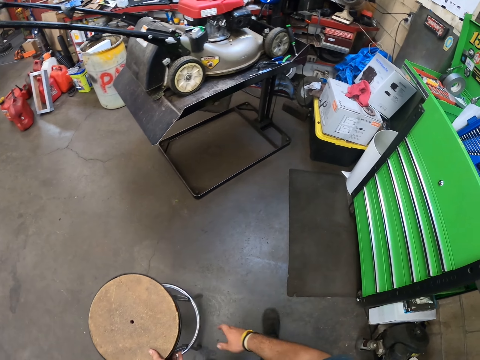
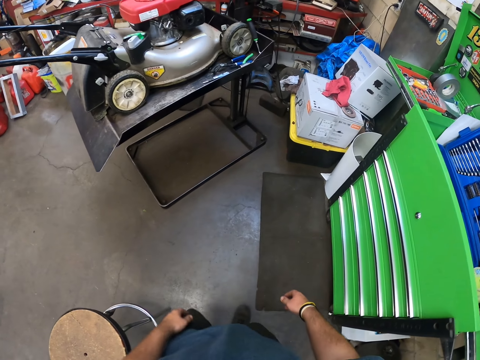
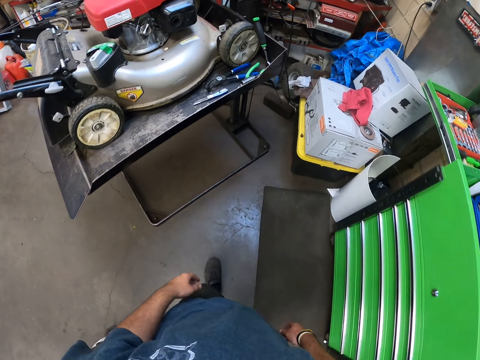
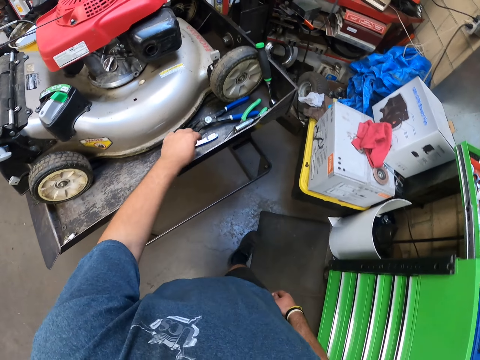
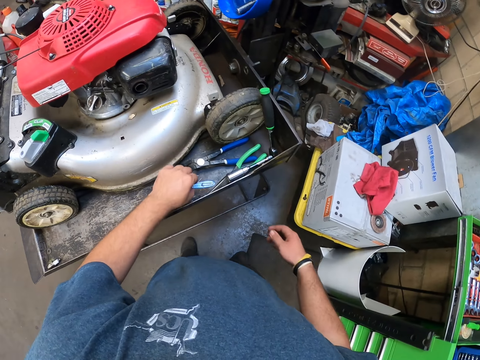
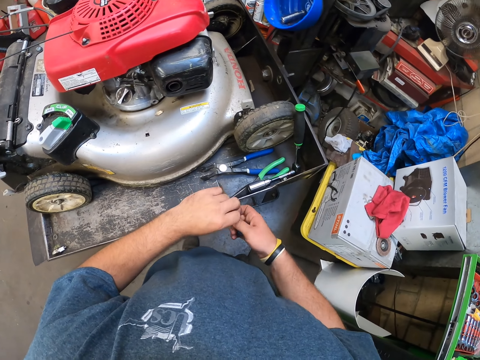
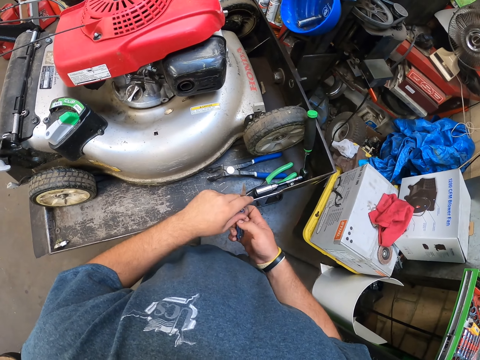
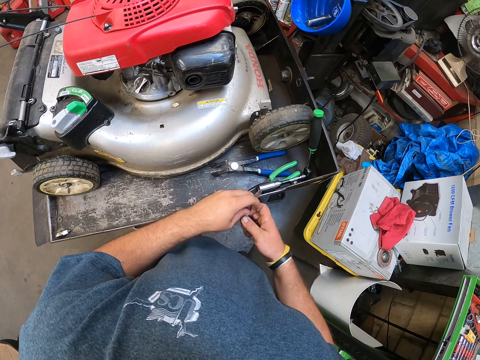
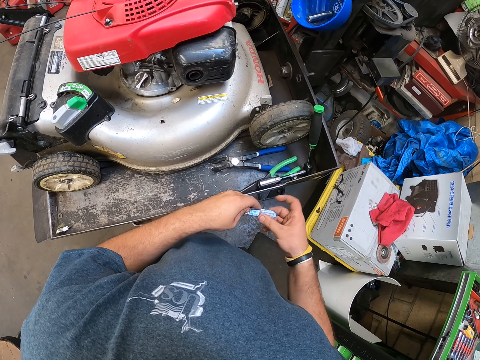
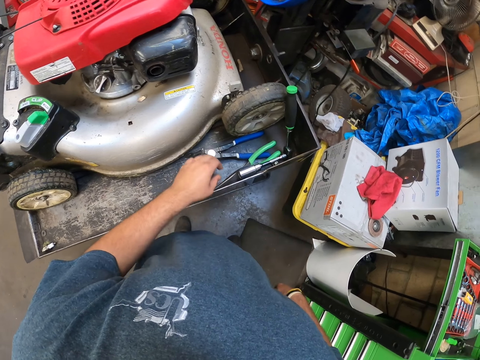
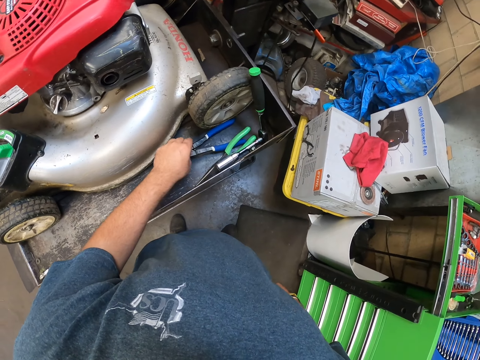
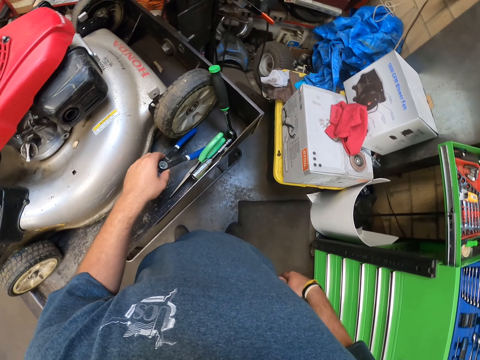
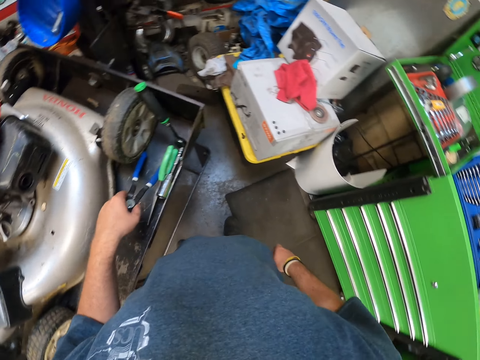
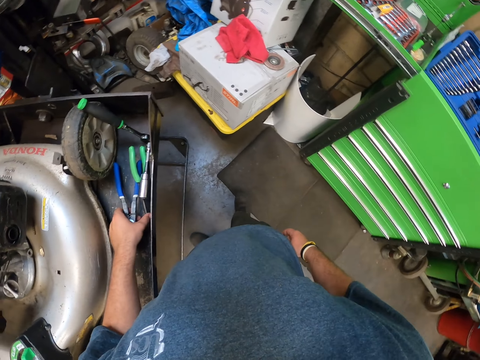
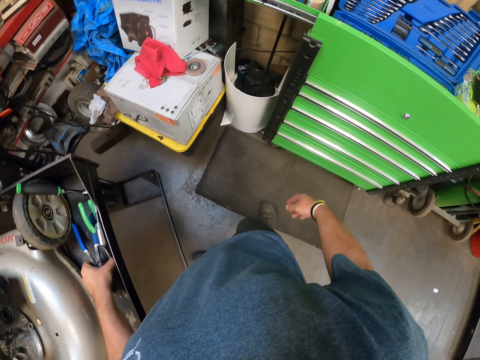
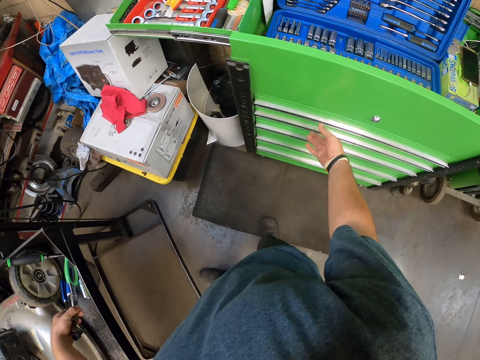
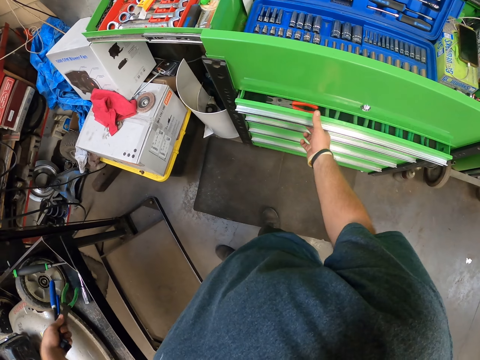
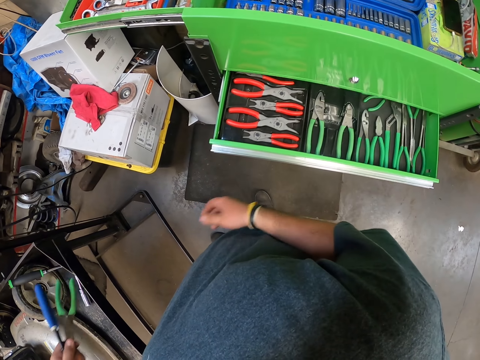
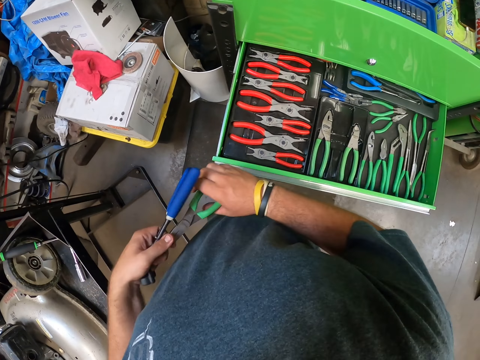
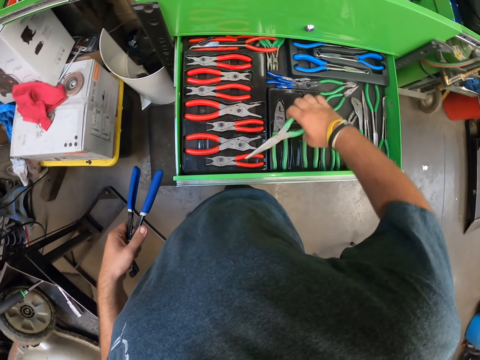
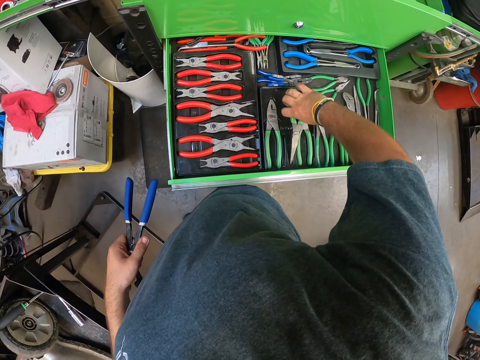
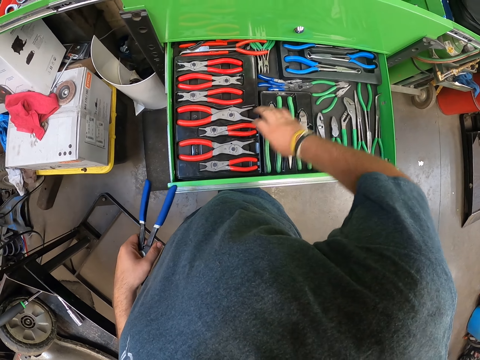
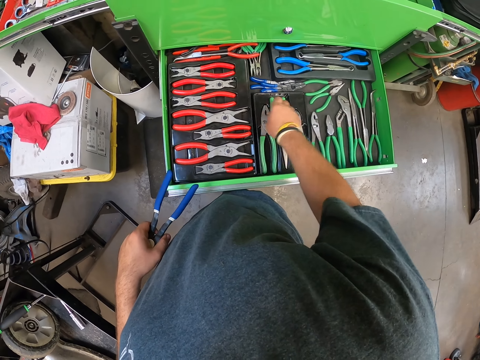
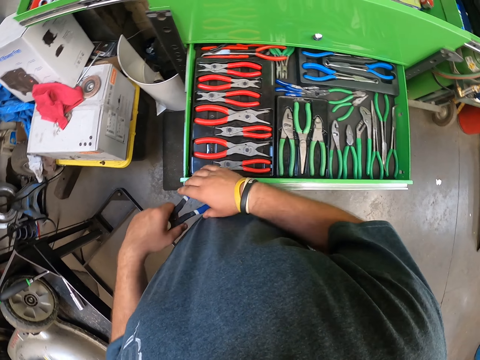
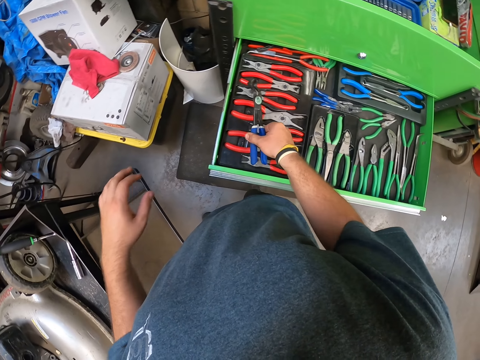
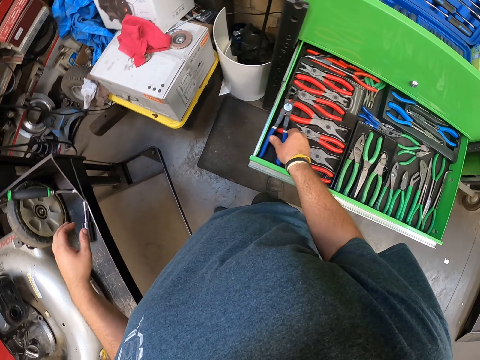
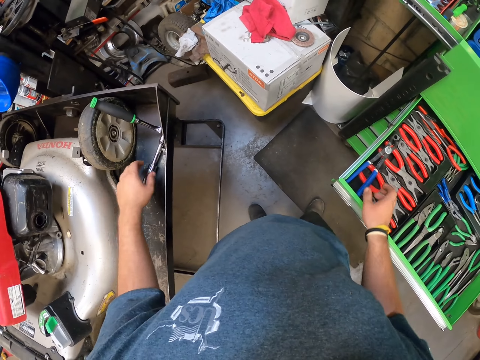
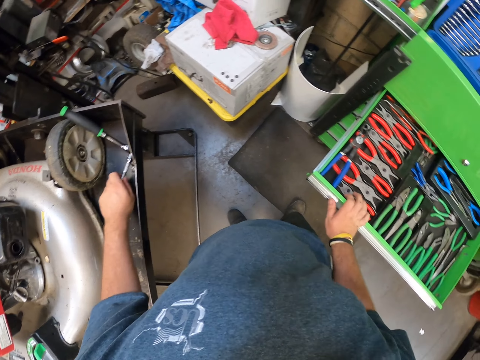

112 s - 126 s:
The camera wearer holds the stool. They hold the knife with both hands. They pick up the pliers. They open the drawer. They hold the pliers in both hands. They put the pliers on the drawer.

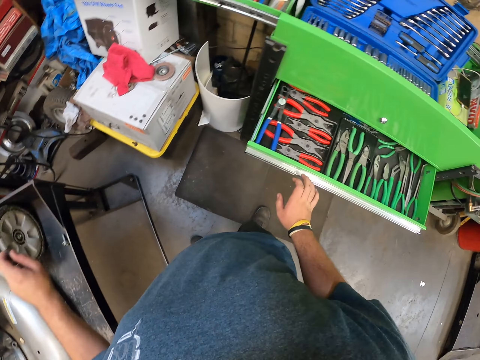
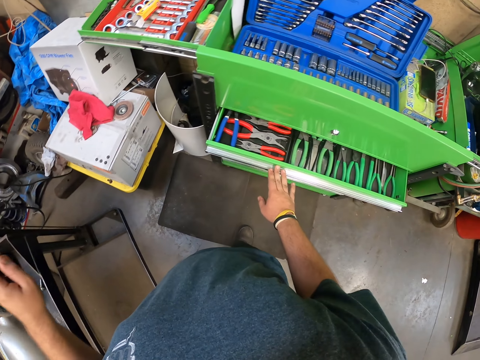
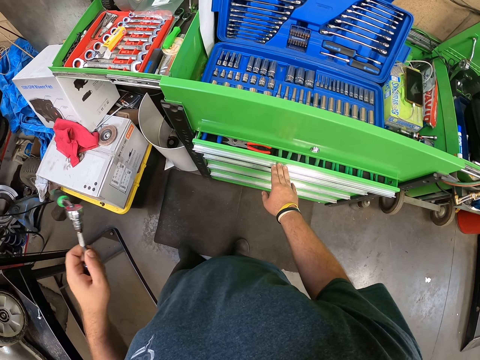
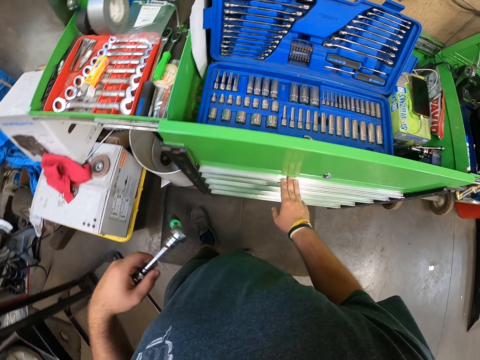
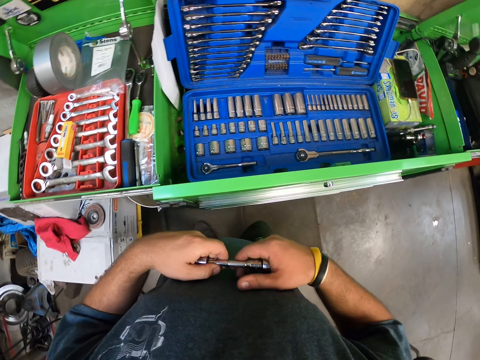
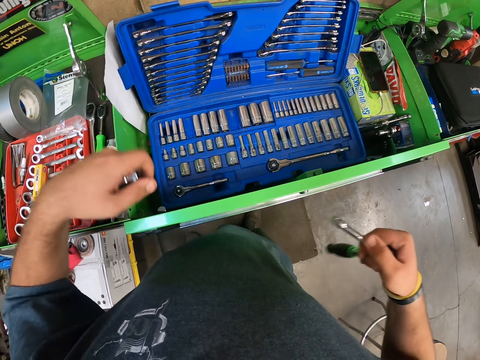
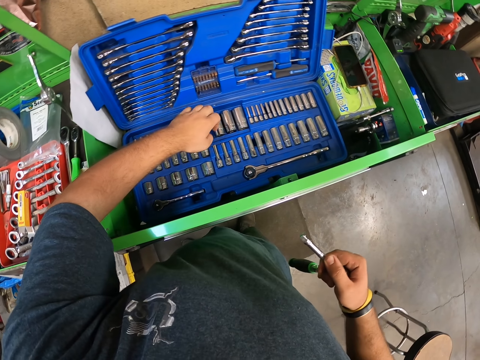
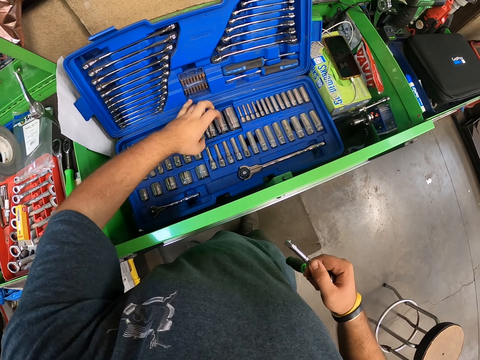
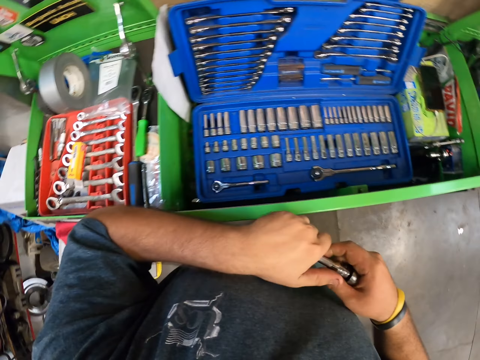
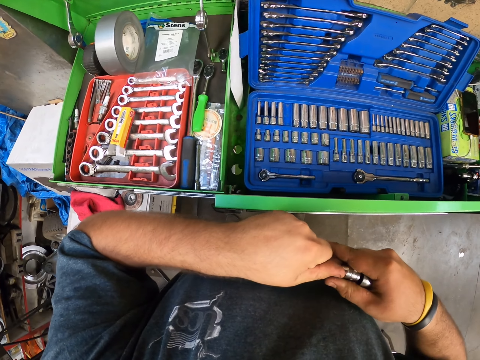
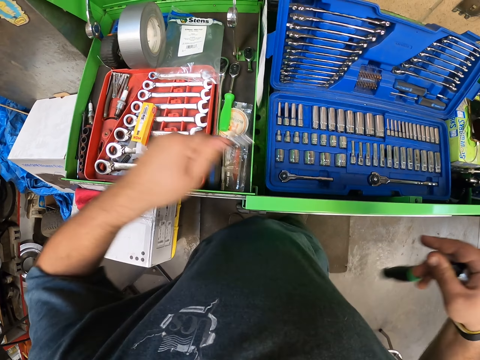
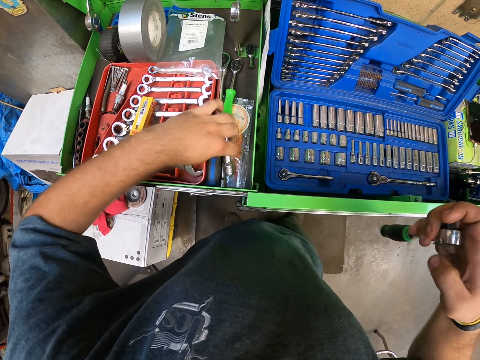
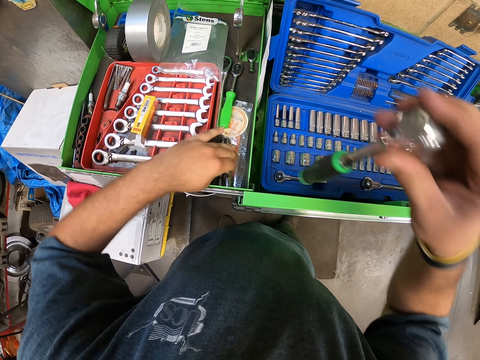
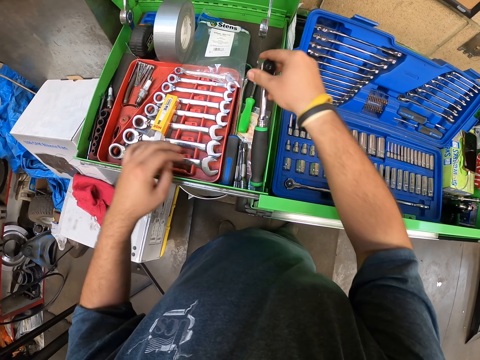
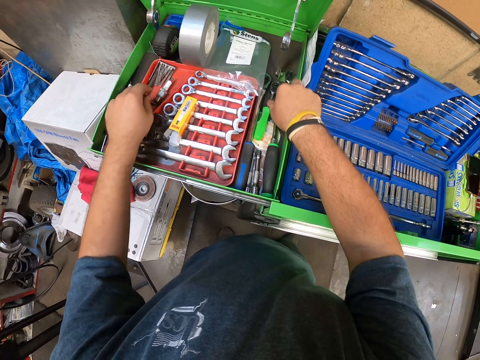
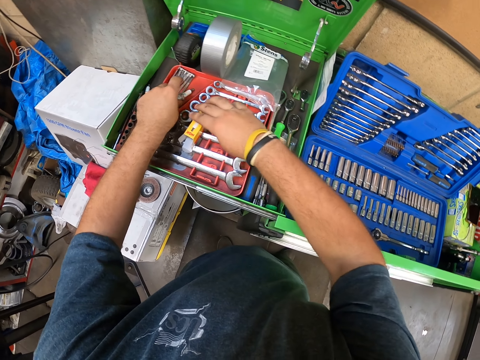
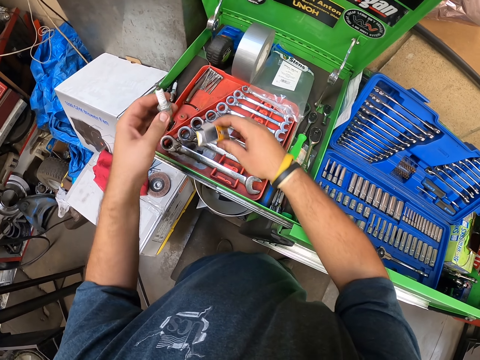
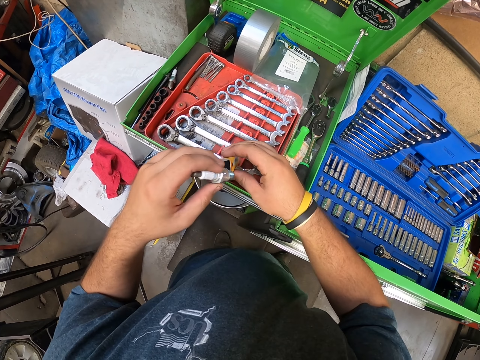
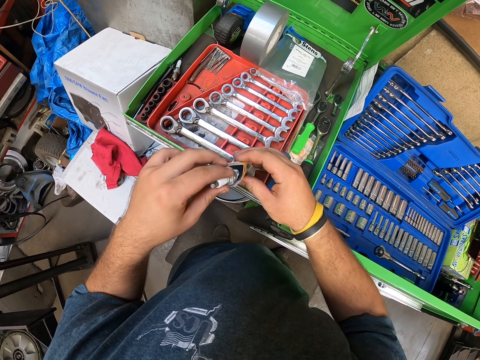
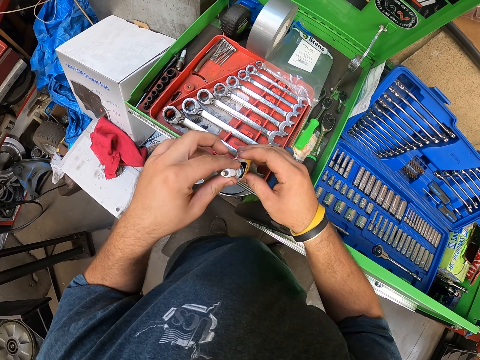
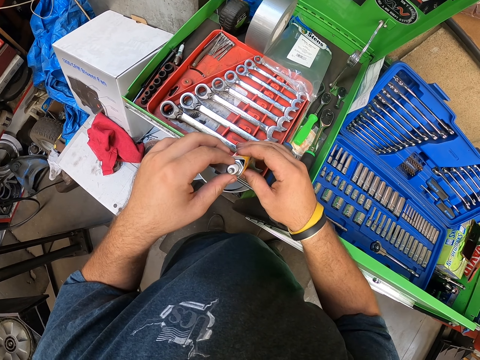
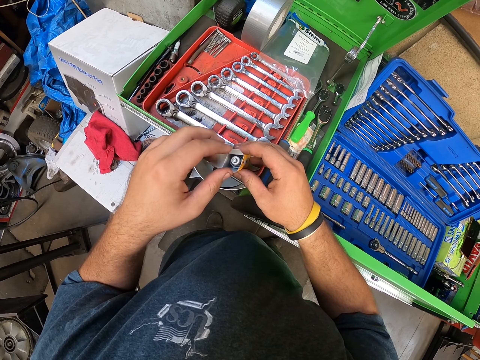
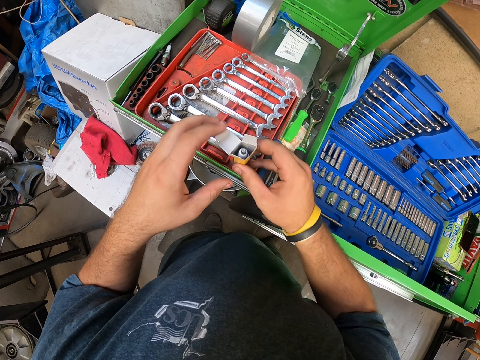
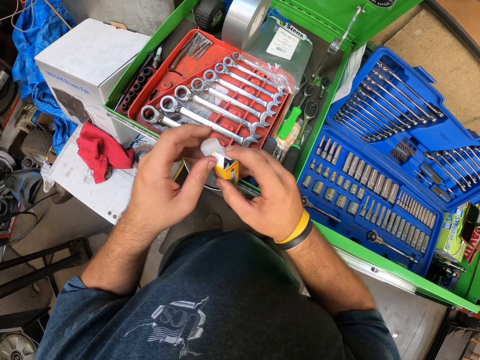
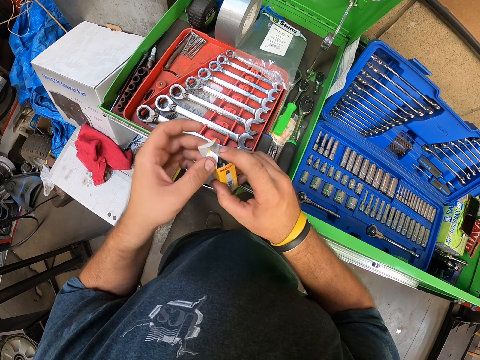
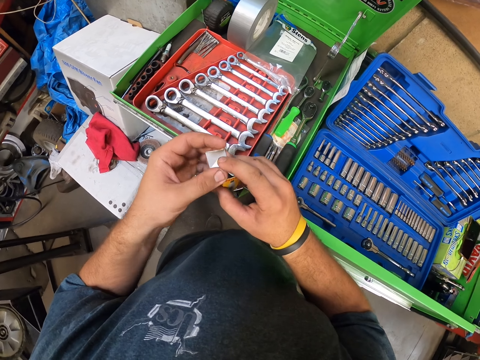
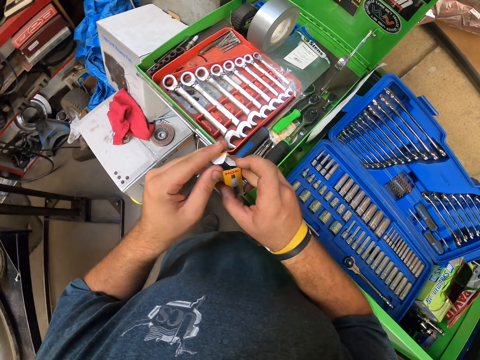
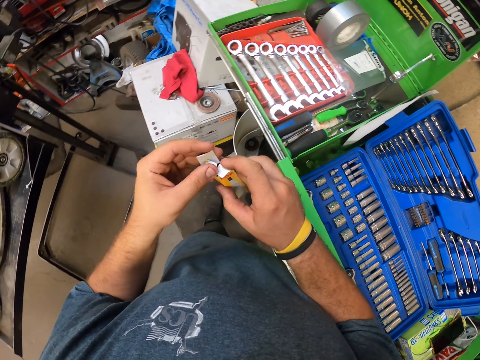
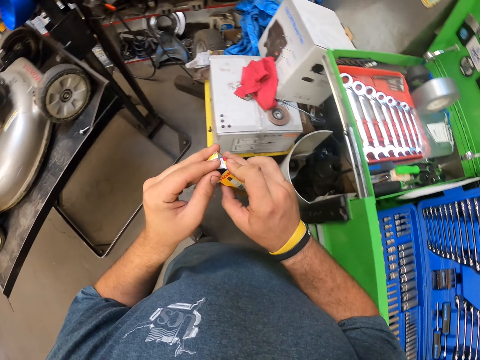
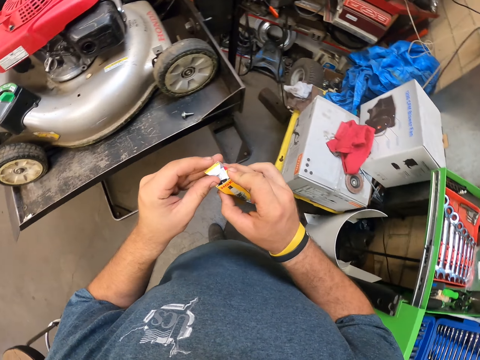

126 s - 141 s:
The camera wearer closes the drawer. They hold the spanner. They put the spanner pit in the tool box. They hold the spanner. They hold the plug. They put the plug in the box. They remove the bolts on the box.
